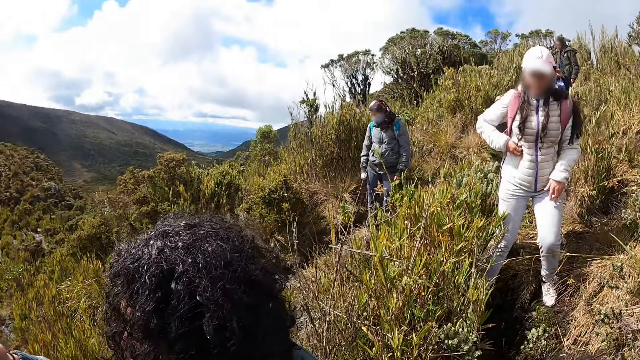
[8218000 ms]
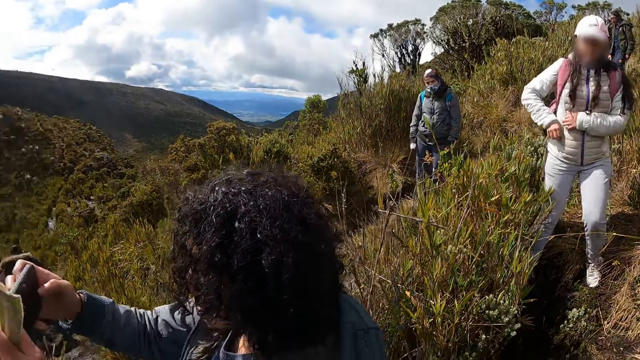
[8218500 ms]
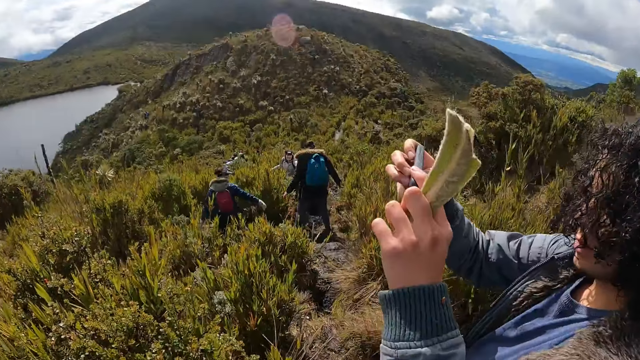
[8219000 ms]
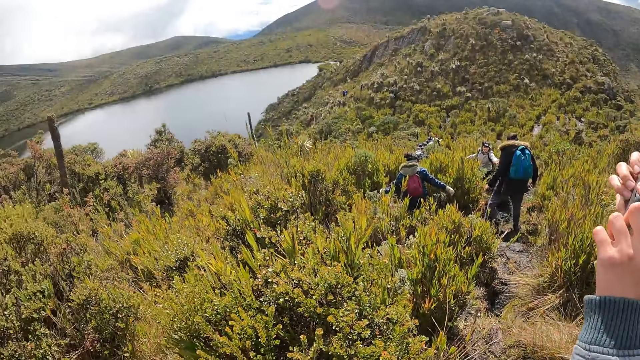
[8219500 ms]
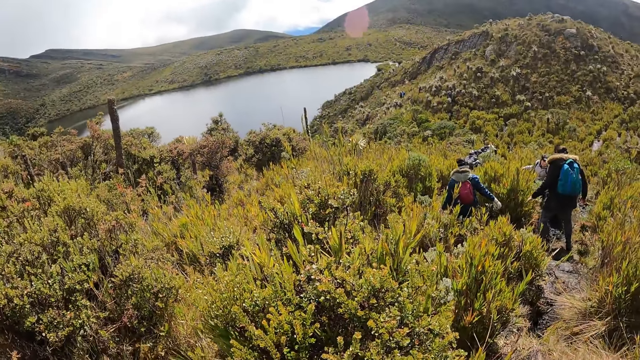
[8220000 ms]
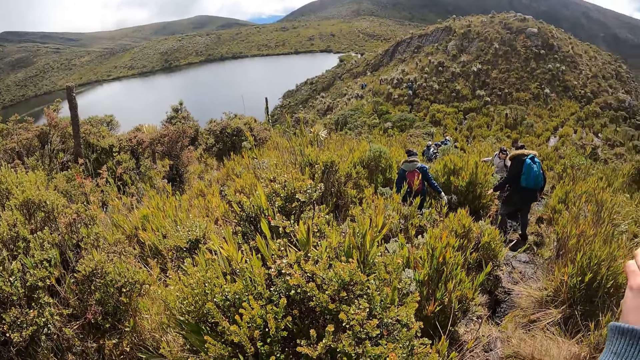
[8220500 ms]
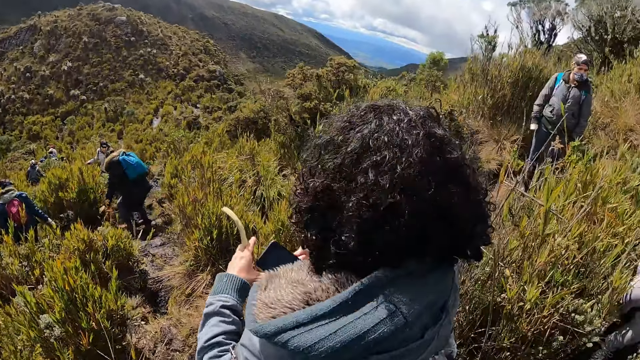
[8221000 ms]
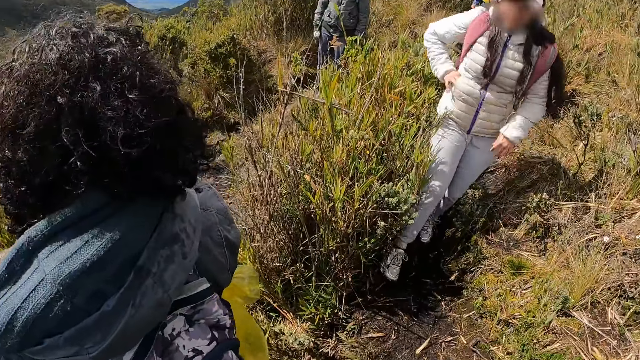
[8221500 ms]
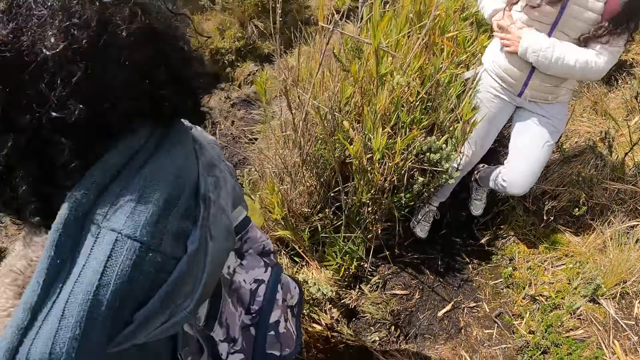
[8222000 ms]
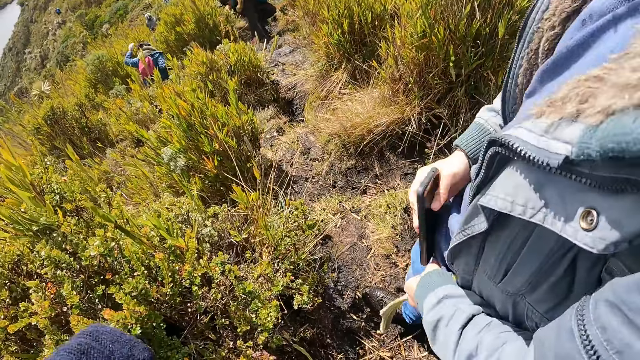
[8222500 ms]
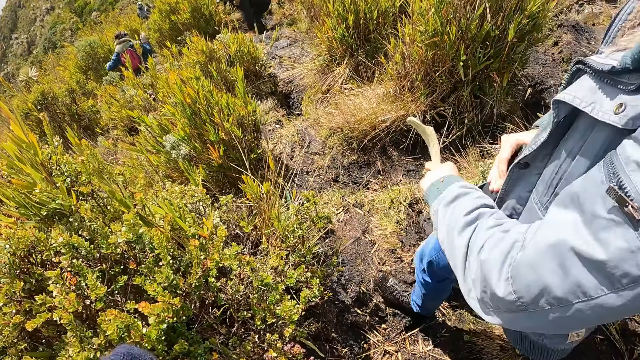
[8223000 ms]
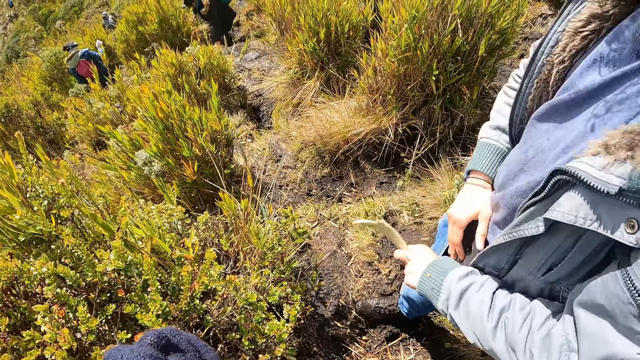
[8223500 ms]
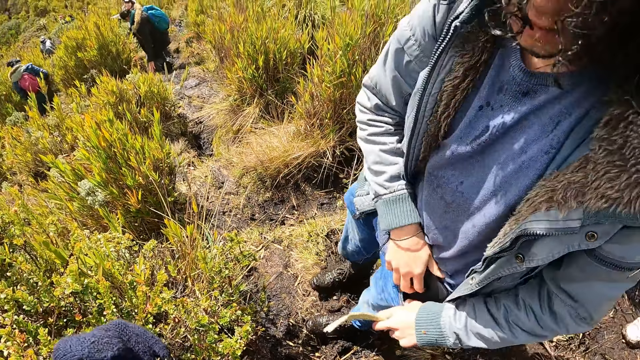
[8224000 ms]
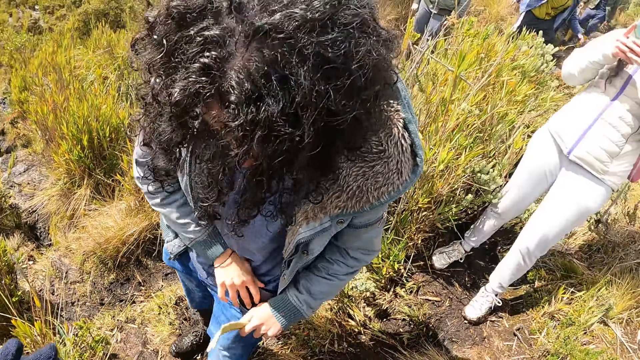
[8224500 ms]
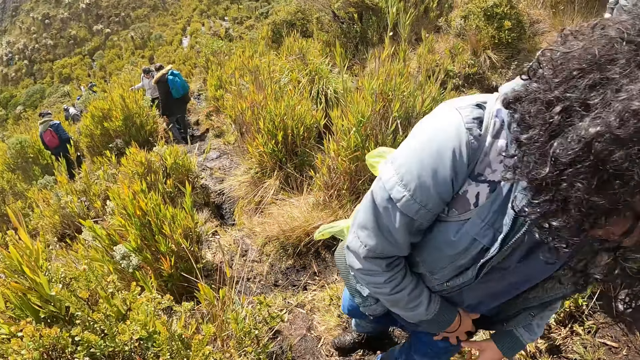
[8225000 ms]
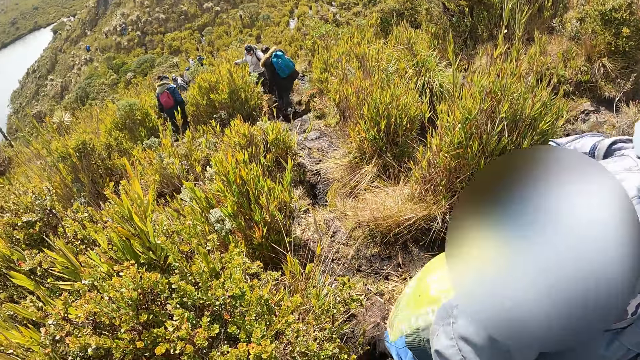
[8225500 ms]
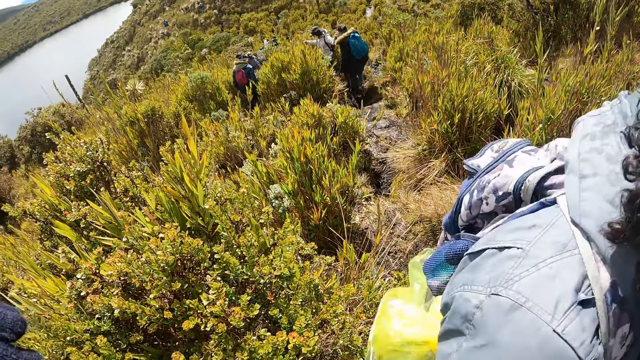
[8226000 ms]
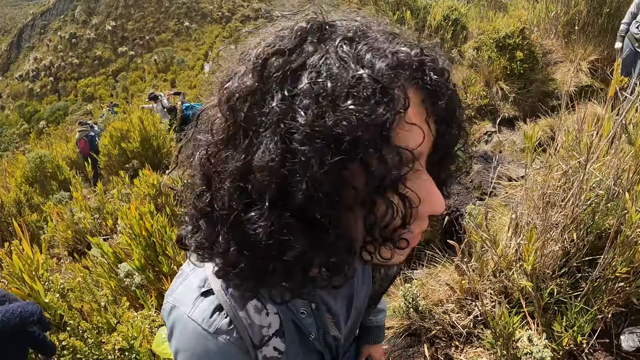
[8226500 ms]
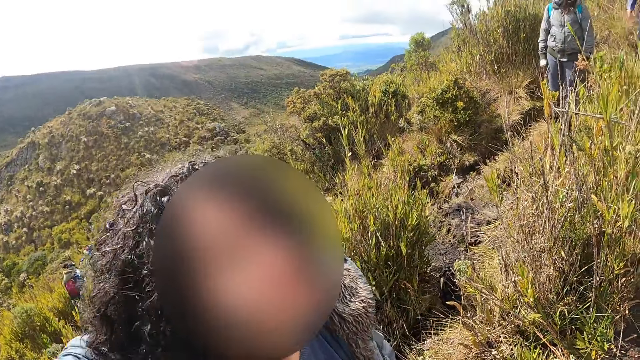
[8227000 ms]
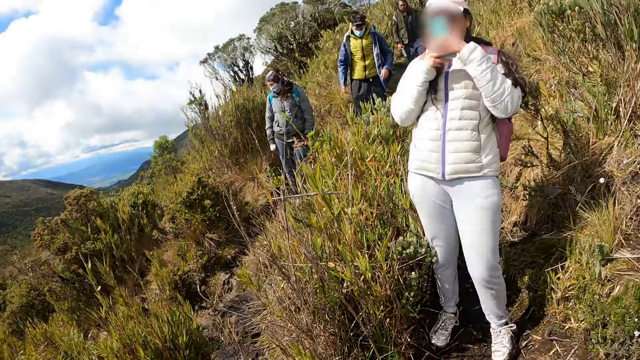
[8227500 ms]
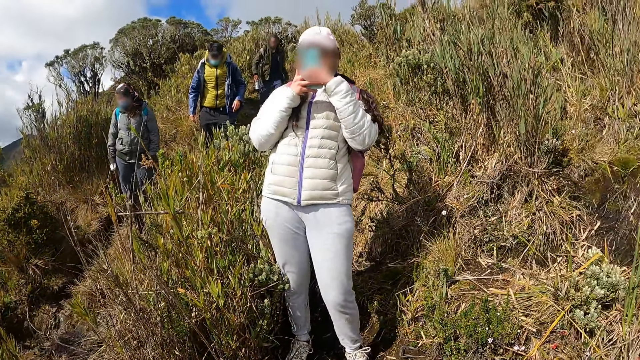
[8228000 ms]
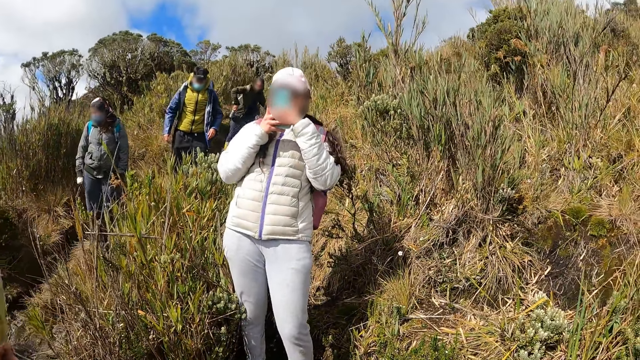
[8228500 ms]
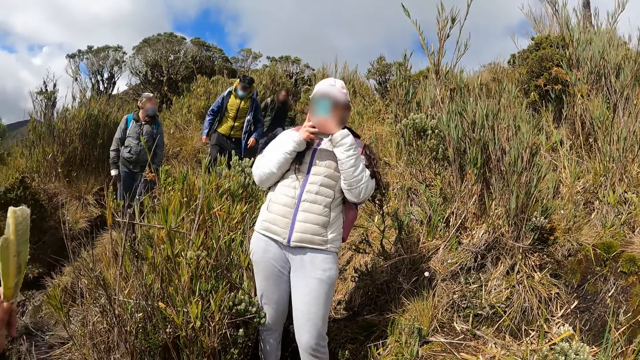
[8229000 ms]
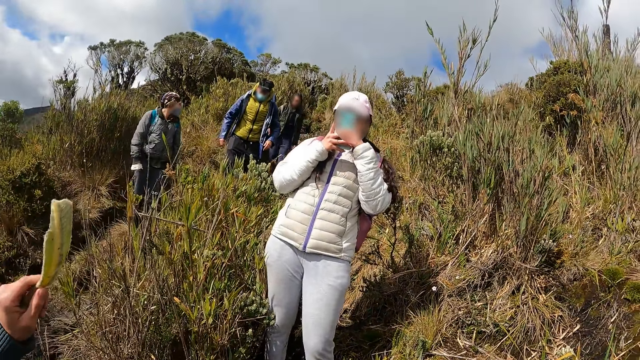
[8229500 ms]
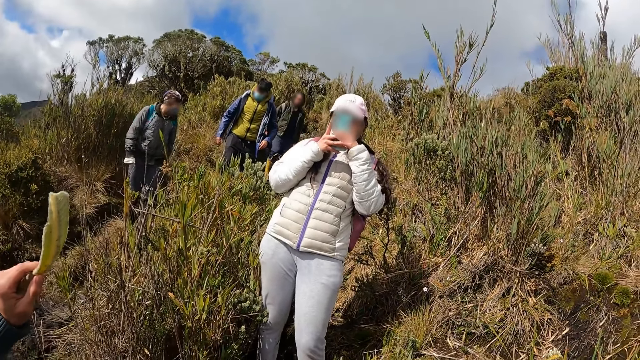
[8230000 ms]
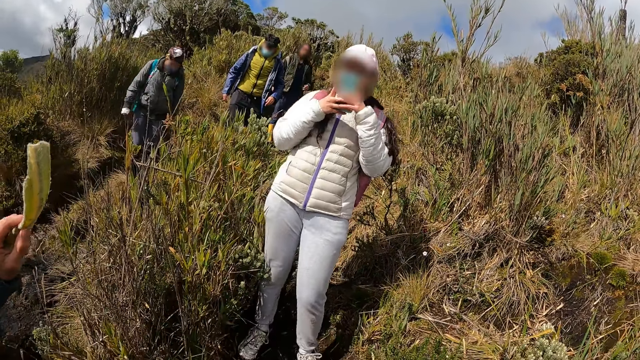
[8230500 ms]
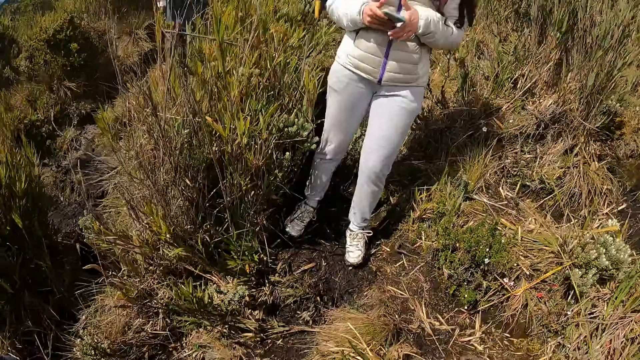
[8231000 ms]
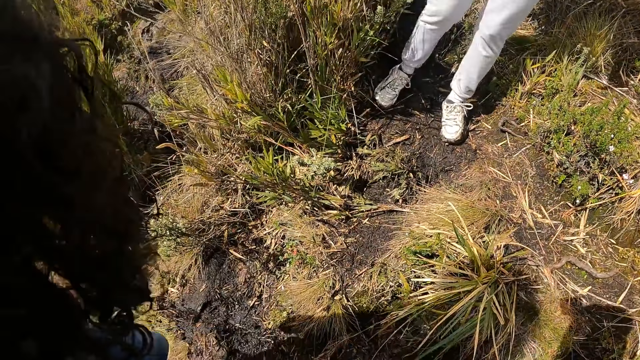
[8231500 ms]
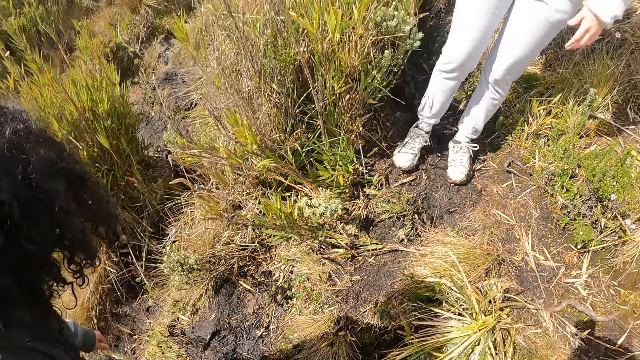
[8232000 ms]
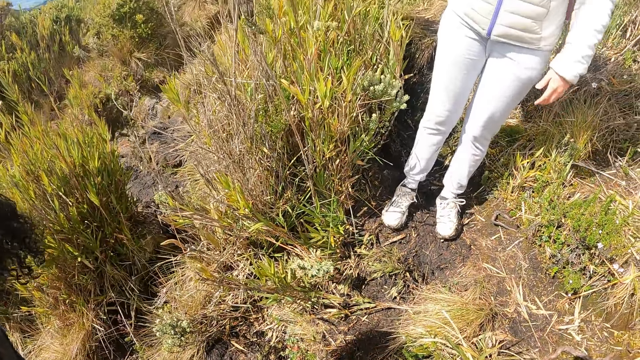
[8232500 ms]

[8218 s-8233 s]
The man takes the photos. The camera wearer takes pictures with the phone. They look around the mountain. The man puts the phone in the pocket and turns around. The camera wearer lifts up the hand. They take a picture with a person. A woman captures the person and the man with the camera. The man lifts up the leaf and puts the leaf down.

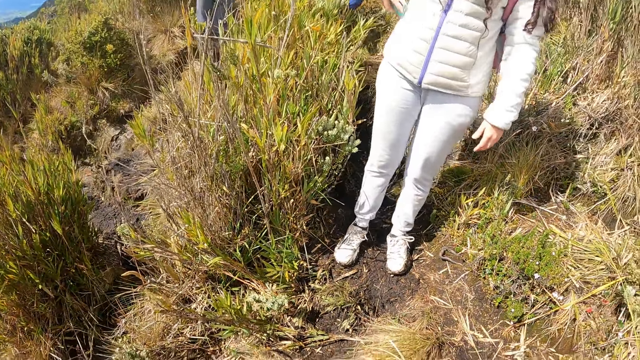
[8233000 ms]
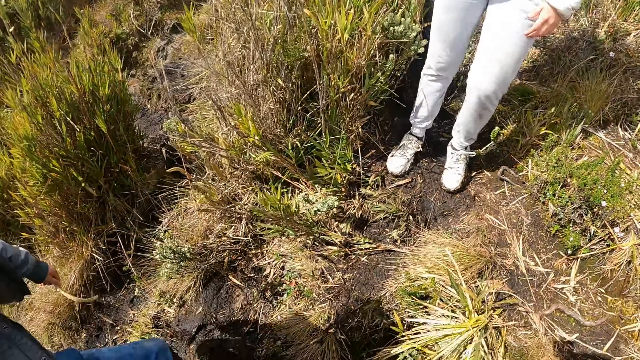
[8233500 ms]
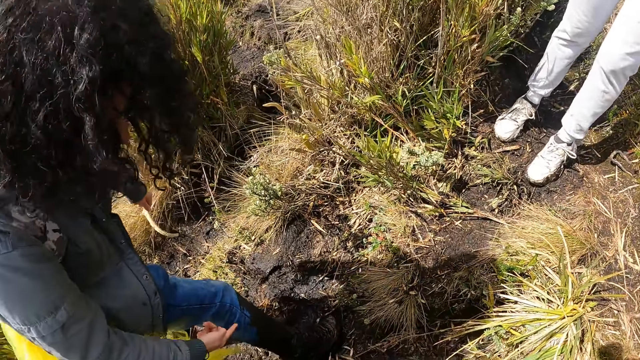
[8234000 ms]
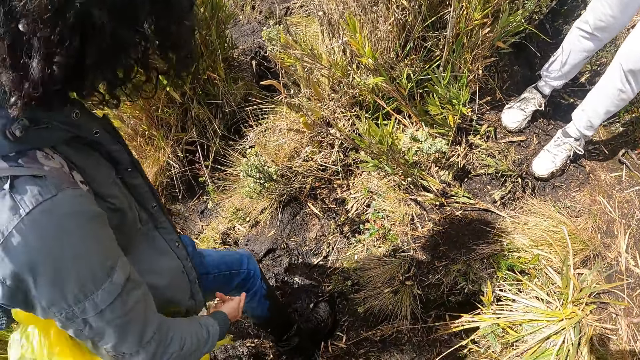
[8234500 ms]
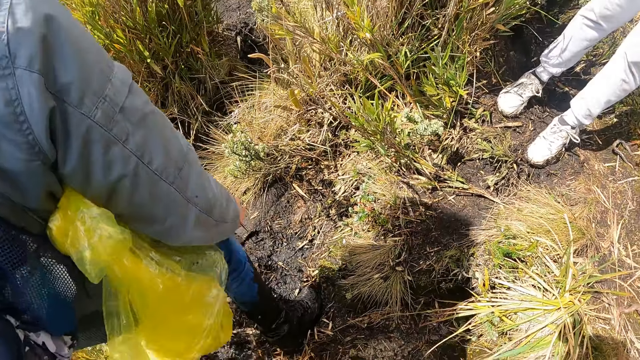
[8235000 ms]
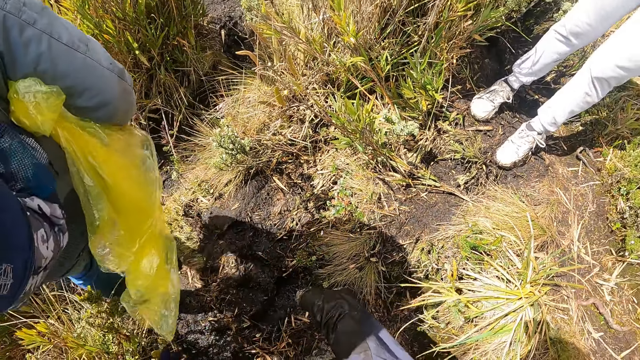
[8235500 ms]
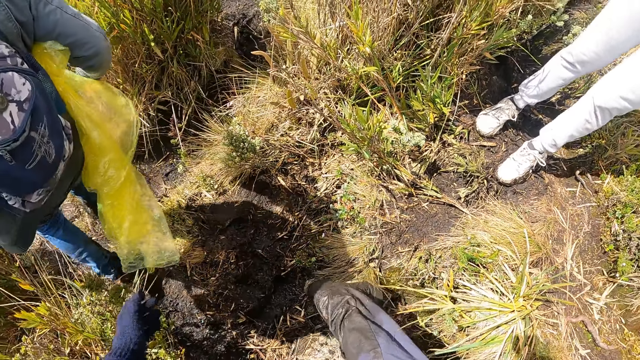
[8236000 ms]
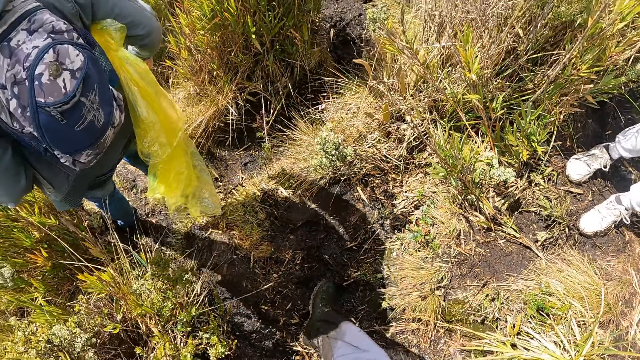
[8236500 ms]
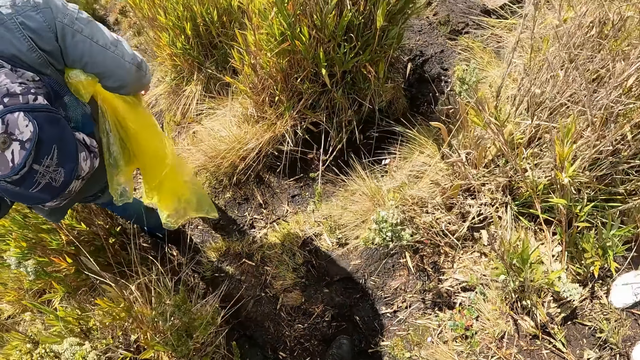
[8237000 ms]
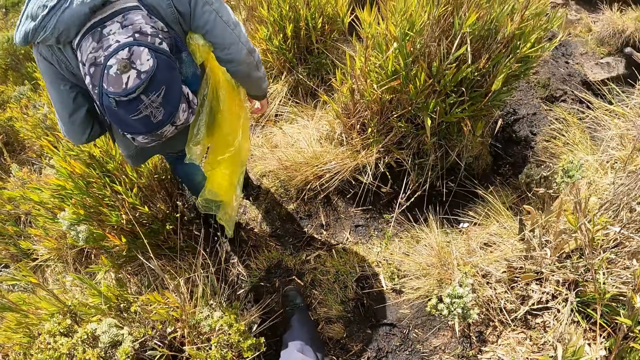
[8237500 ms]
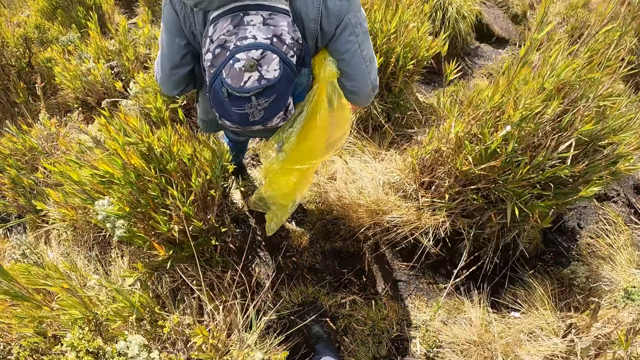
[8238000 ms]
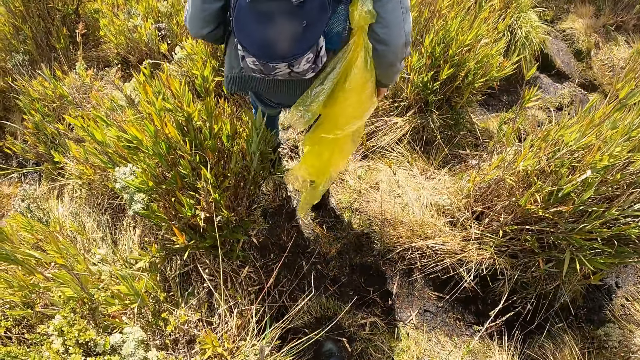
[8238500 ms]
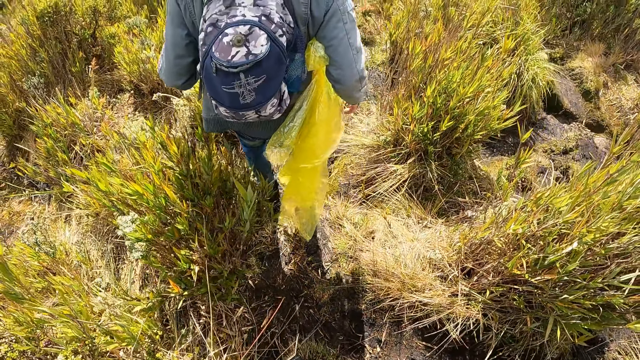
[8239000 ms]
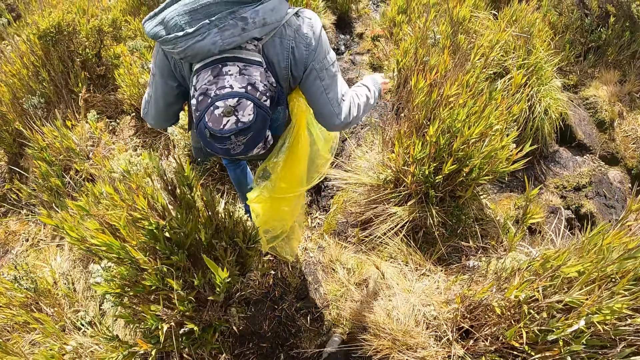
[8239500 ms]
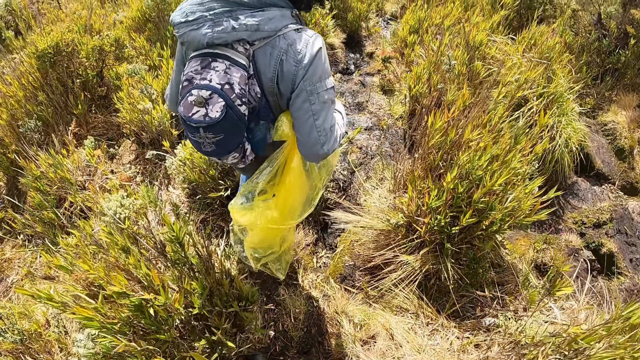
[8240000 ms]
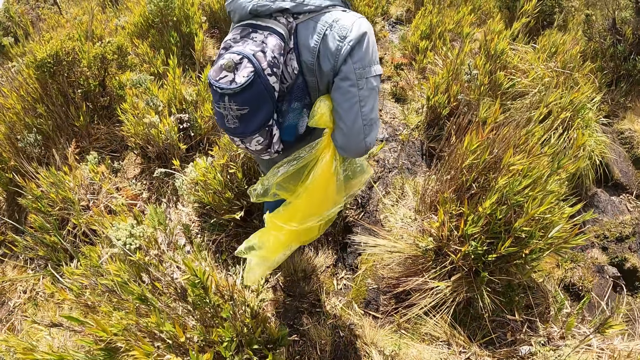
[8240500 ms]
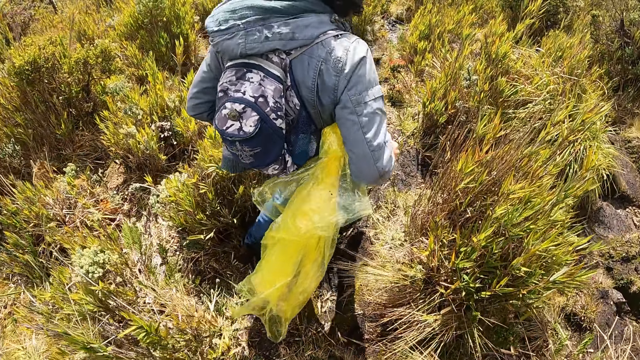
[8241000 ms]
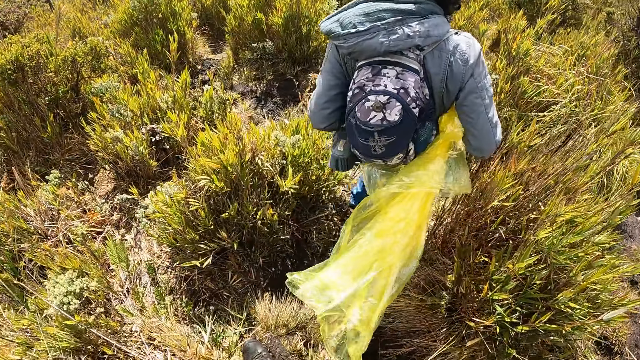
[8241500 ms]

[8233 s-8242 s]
The man walks down the mountain. The camera wearer walks down the hill.
